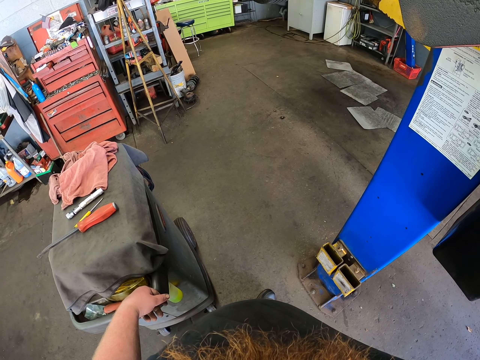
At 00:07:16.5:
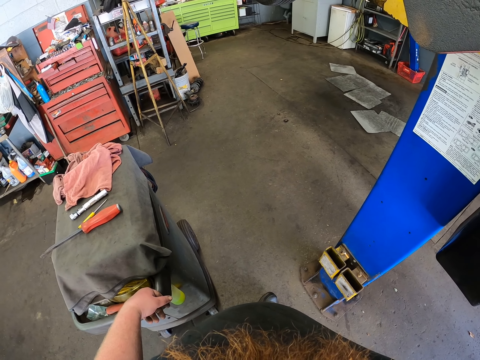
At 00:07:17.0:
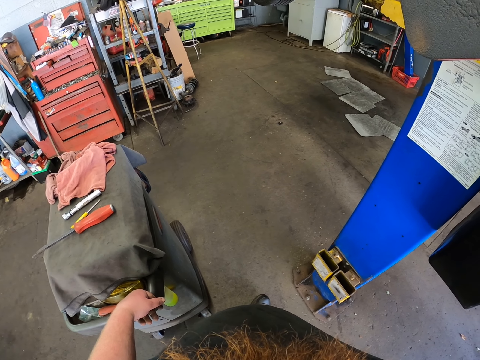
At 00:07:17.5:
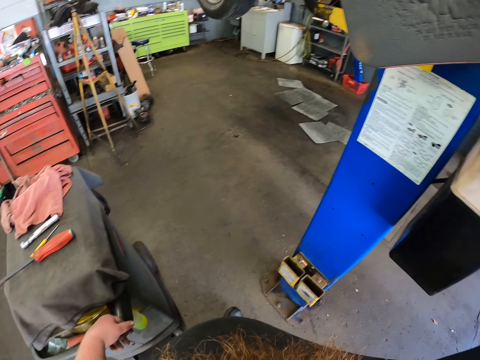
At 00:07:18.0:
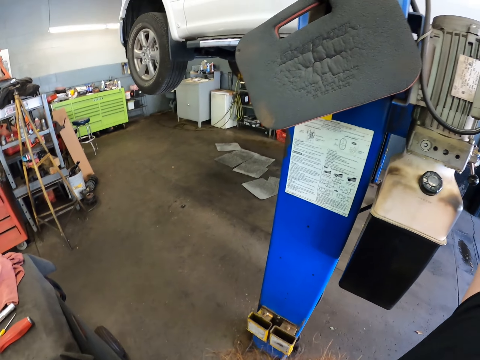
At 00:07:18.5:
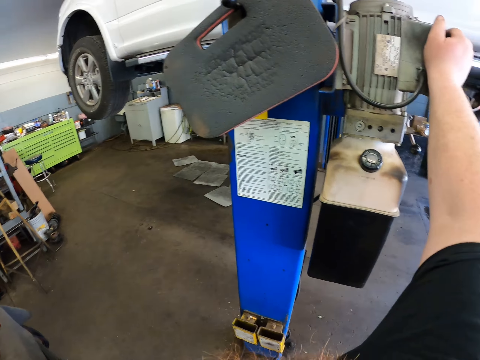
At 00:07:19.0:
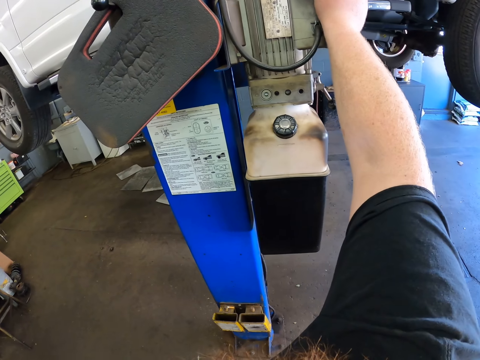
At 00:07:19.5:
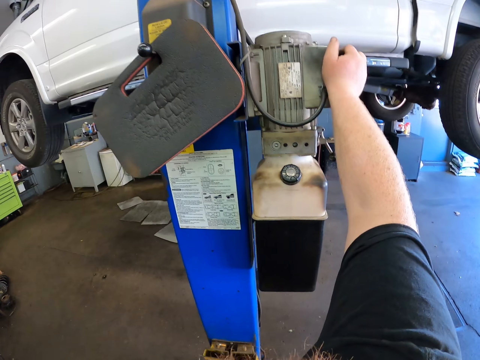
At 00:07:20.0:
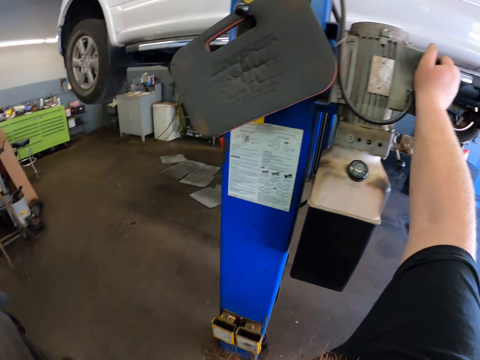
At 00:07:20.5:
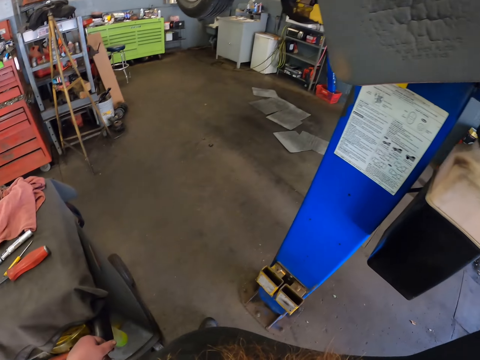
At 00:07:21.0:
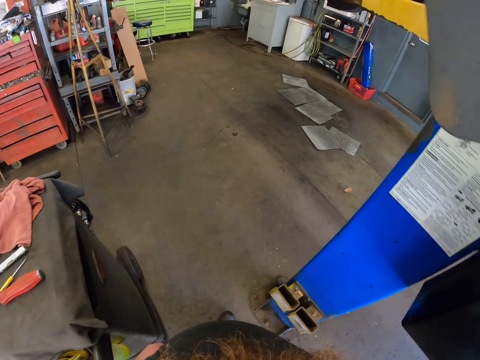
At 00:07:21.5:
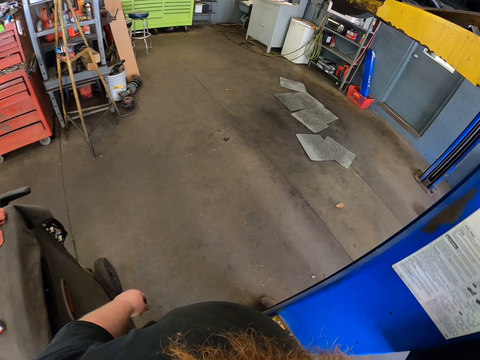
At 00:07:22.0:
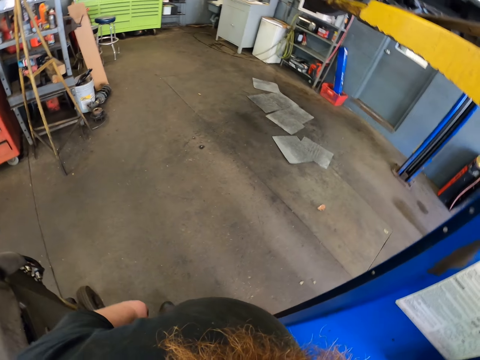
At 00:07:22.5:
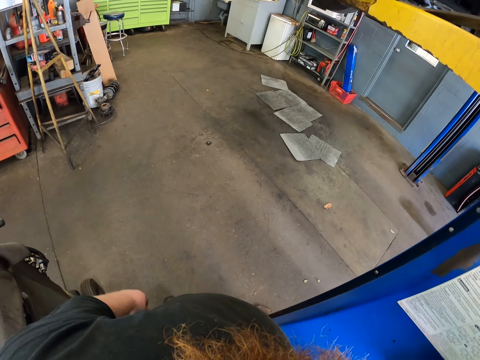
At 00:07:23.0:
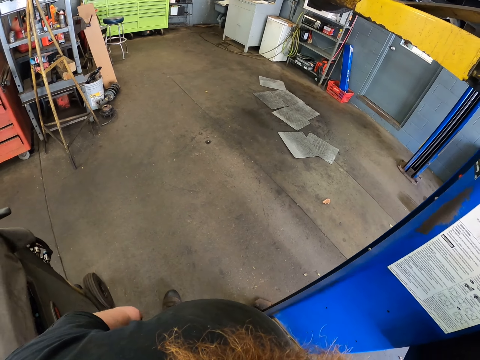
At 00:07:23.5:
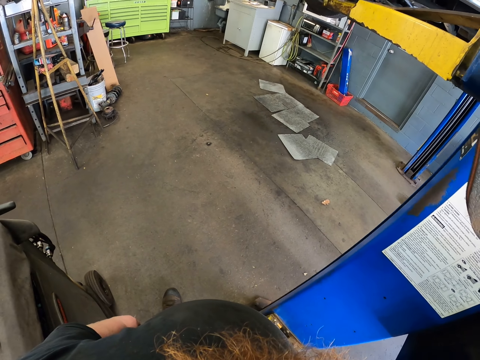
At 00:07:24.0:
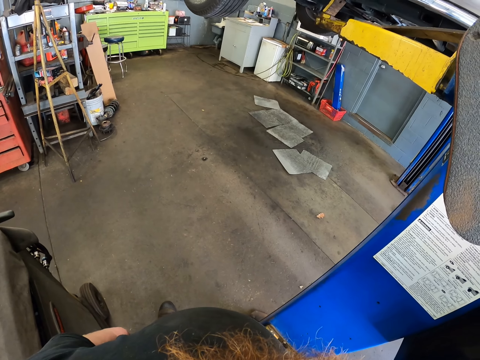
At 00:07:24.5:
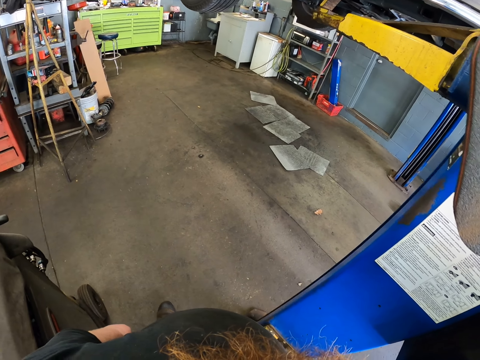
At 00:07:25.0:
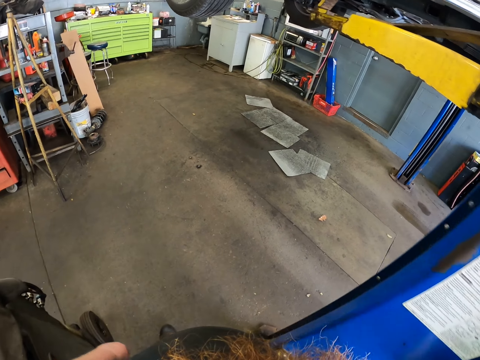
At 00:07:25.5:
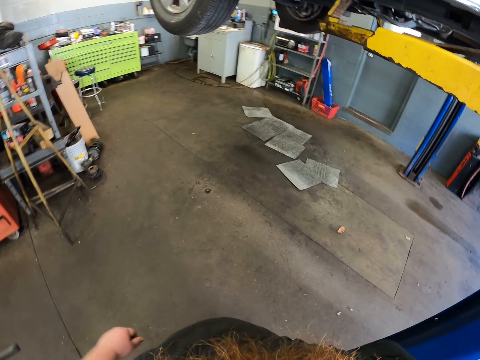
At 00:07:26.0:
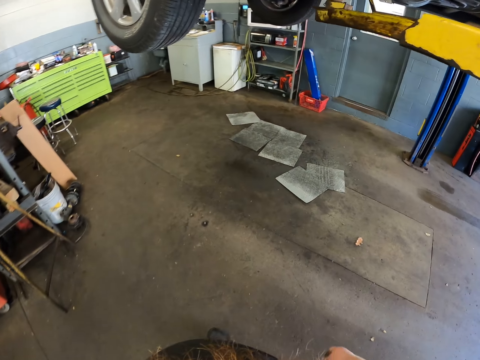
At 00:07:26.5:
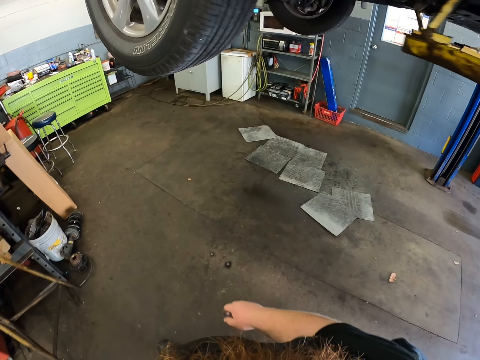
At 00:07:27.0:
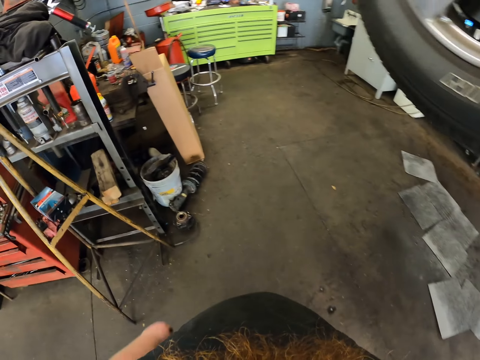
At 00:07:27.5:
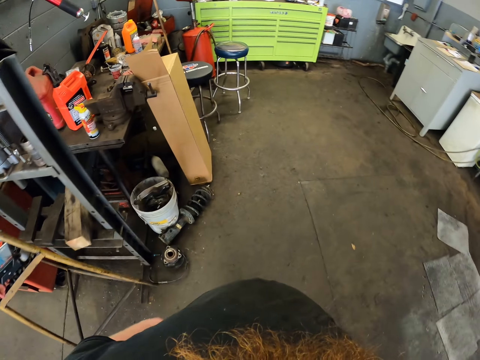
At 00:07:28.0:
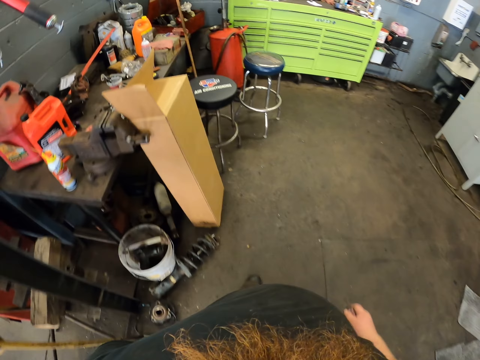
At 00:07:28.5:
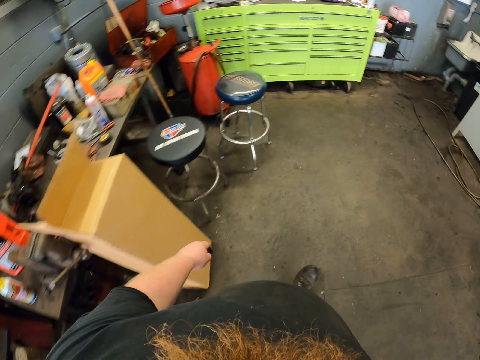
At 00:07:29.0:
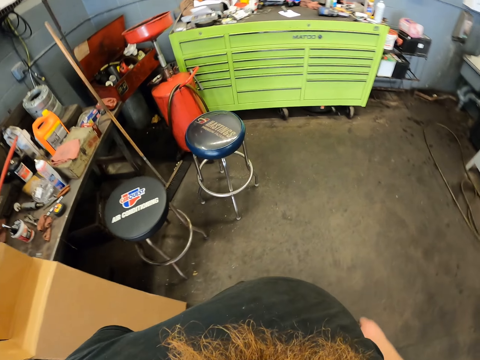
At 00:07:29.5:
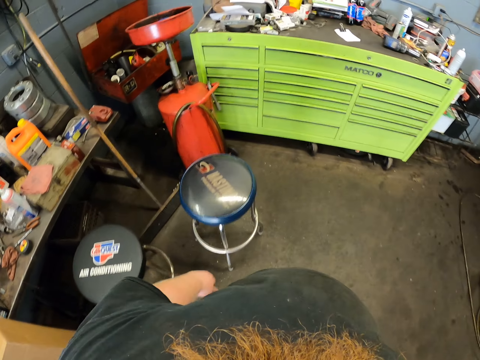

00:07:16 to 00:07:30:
The camera wearer looks around. They walk around.

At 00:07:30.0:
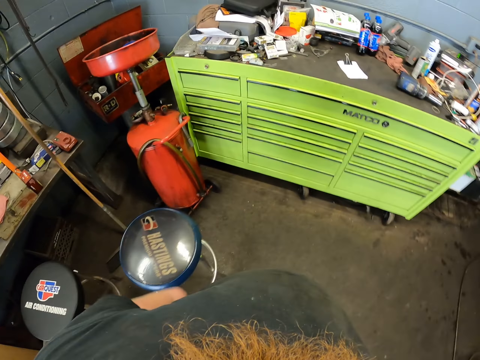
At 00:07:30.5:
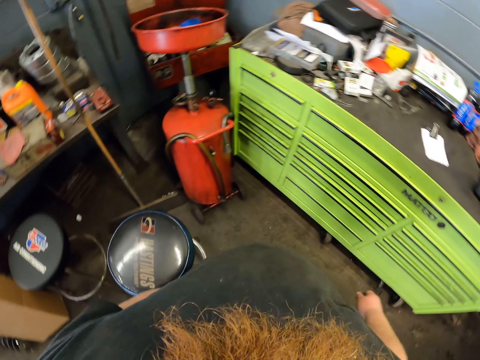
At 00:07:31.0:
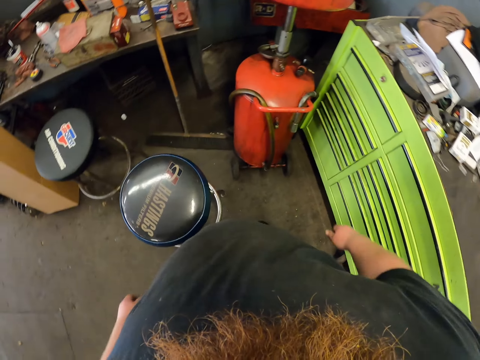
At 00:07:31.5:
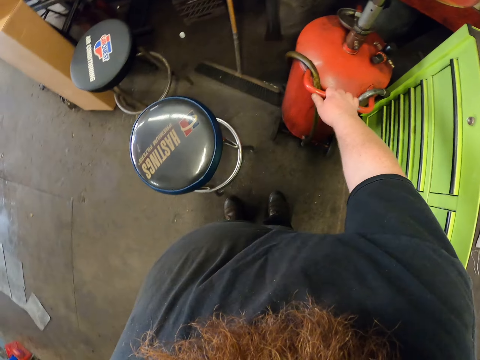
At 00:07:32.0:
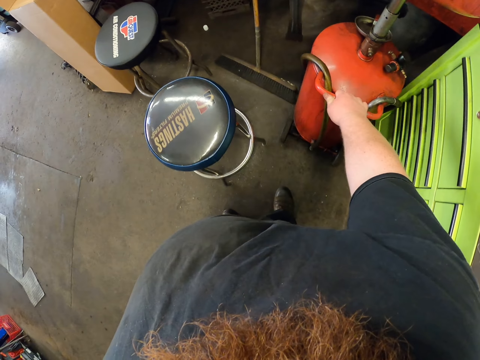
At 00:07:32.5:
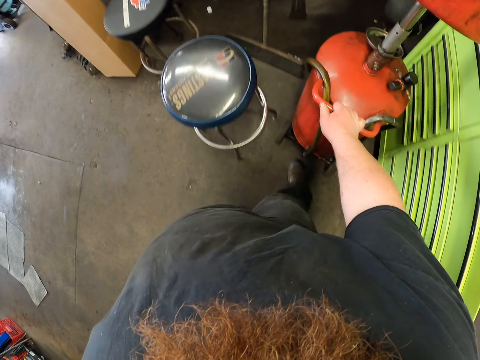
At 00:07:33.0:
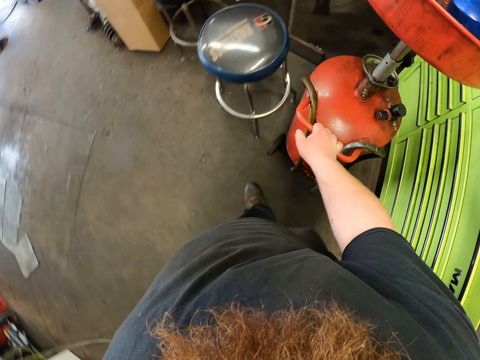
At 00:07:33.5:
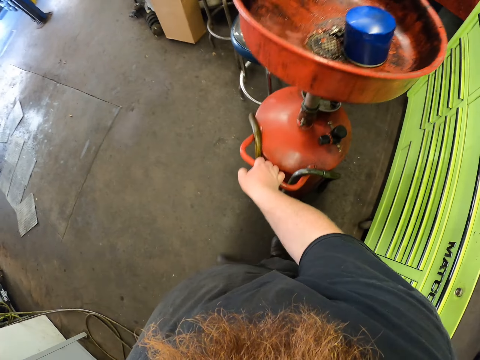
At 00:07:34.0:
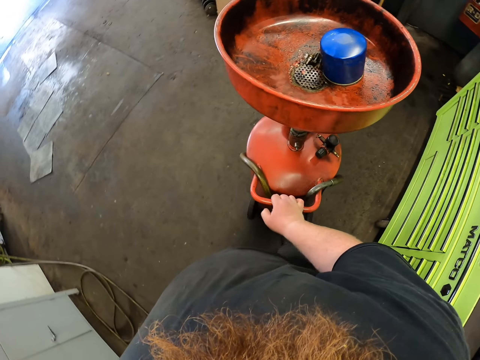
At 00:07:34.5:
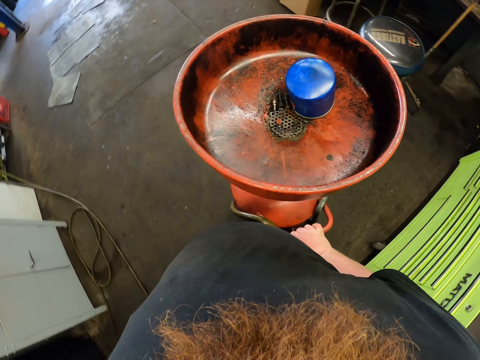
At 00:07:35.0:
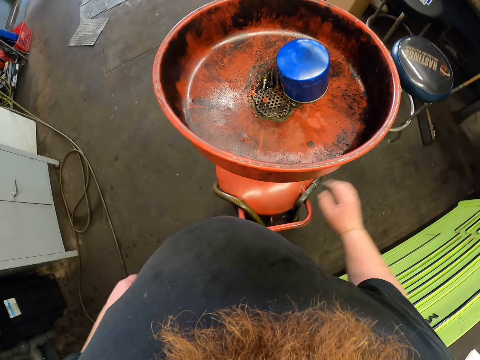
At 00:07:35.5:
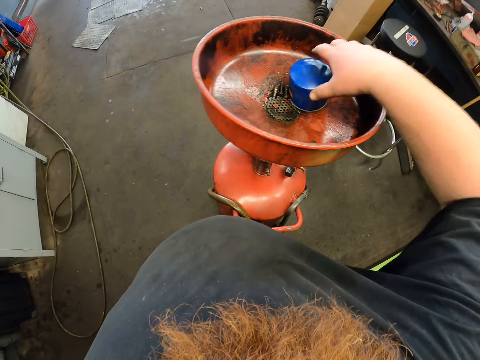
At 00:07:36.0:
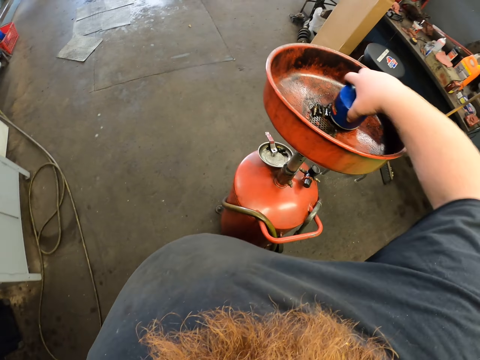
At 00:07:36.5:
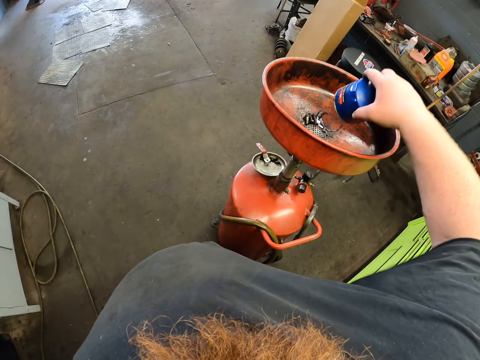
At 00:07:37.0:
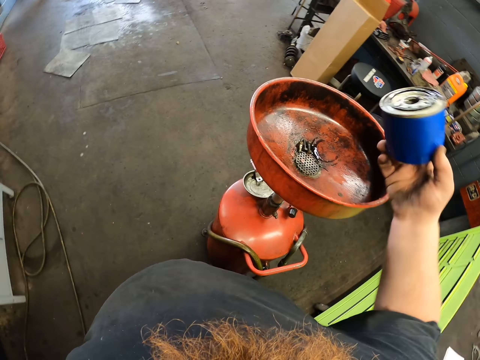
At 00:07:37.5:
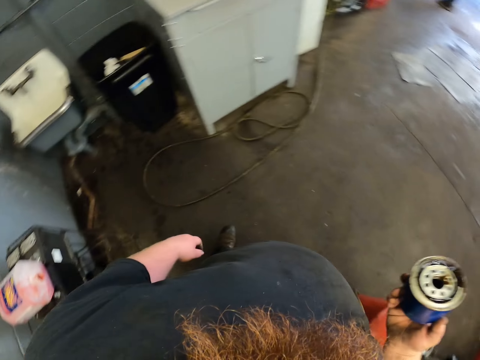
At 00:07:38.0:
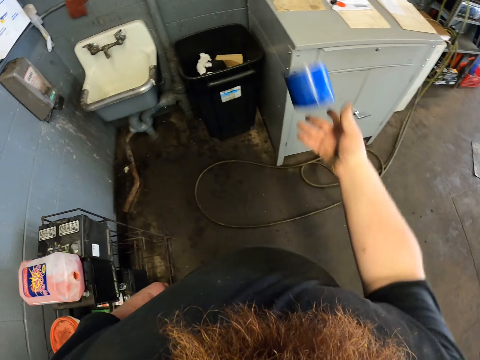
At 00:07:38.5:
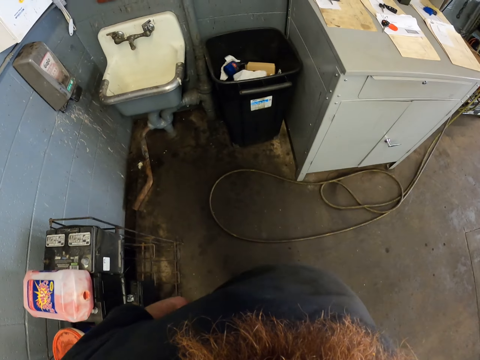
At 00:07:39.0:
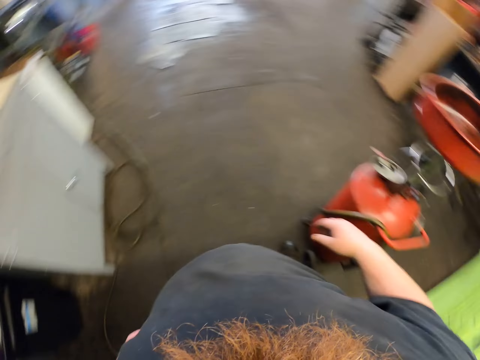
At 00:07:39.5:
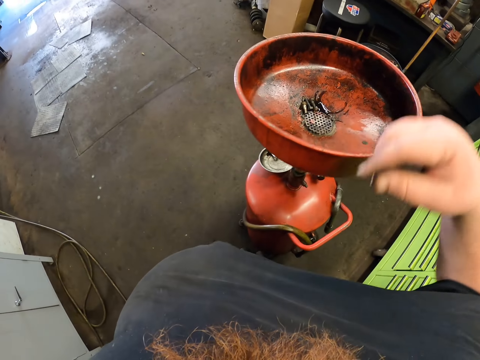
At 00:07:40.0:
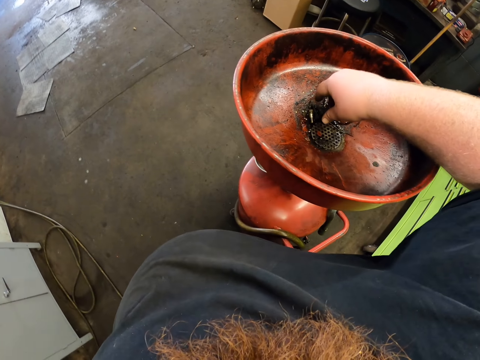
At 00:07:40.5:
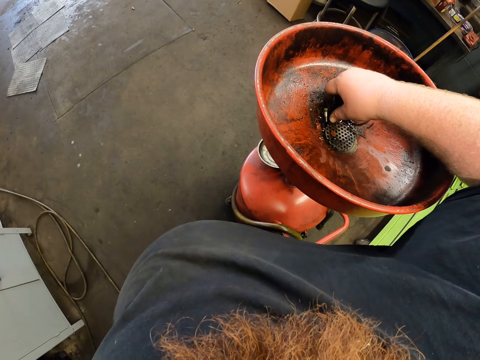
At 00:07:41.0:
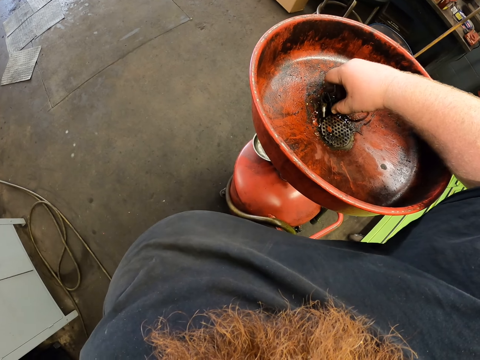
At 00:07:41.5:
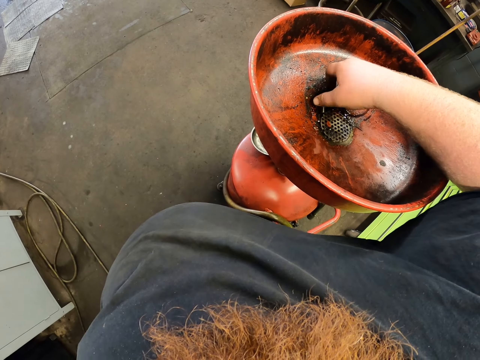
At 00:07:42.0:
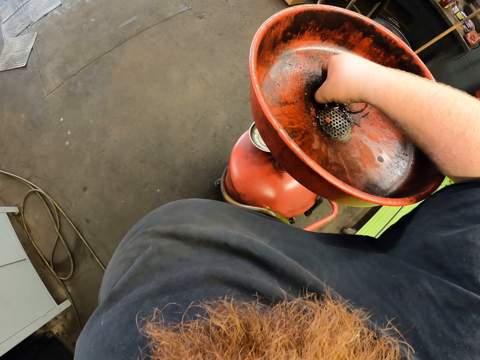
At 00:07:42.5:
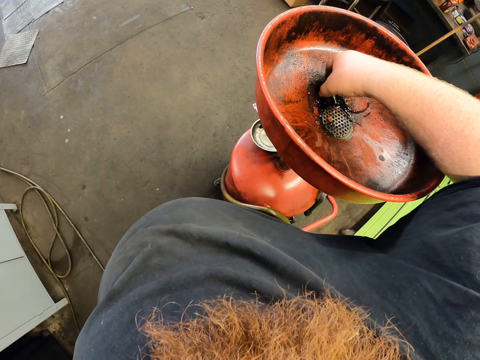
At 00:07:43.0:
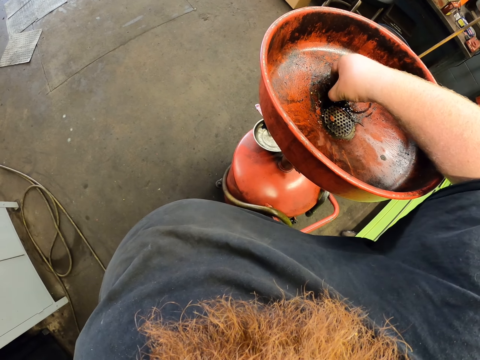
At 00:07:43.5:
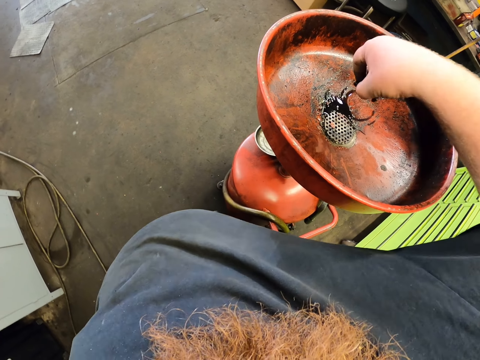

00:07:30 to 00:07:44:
The camera wearer places a hand on a cylinder. They move the cylinder. They pick up a can. They drop the can in a bin. They pick up dirt.
